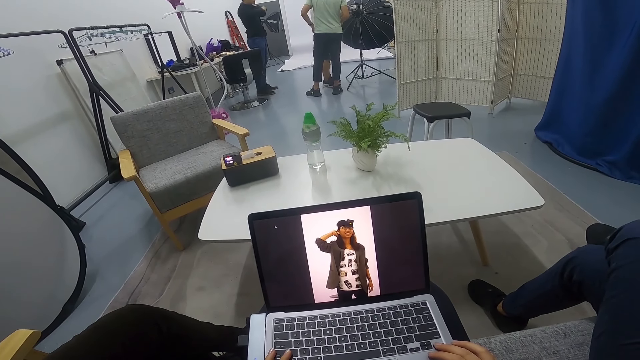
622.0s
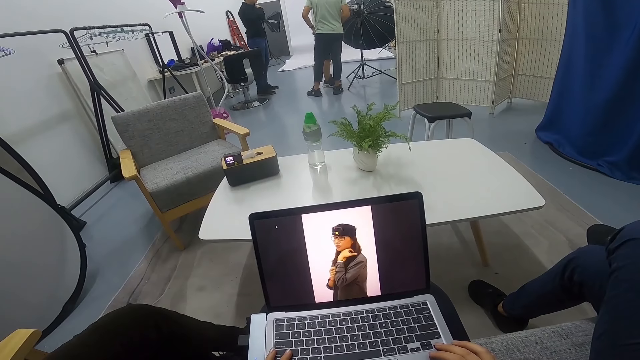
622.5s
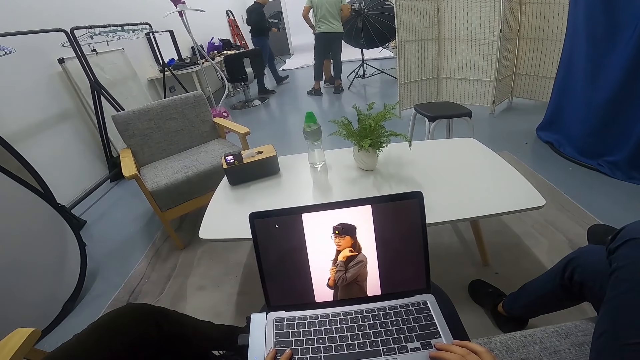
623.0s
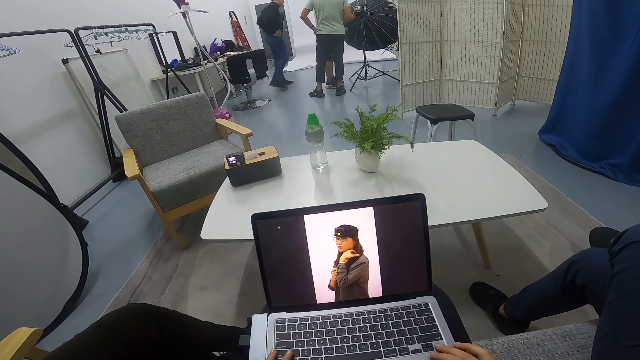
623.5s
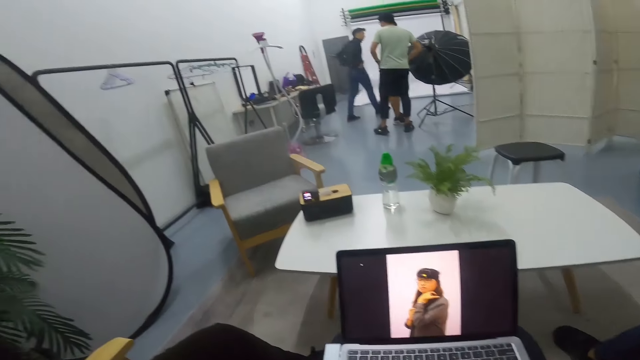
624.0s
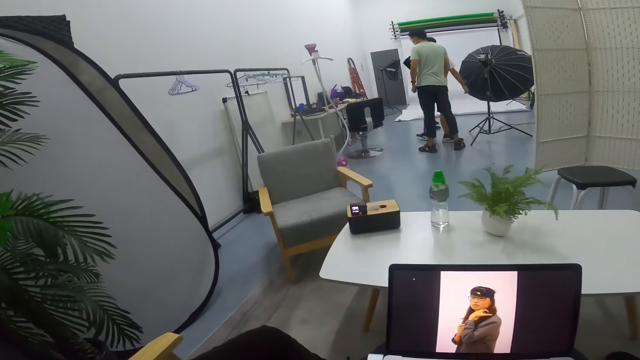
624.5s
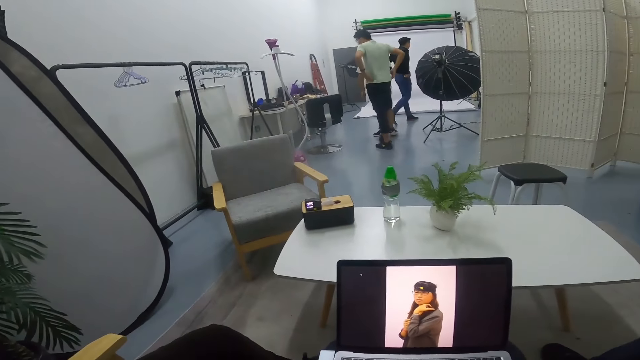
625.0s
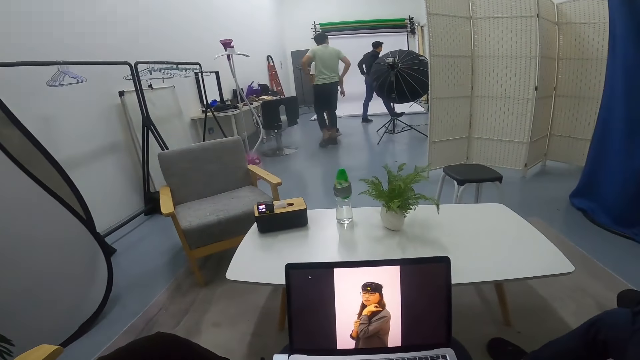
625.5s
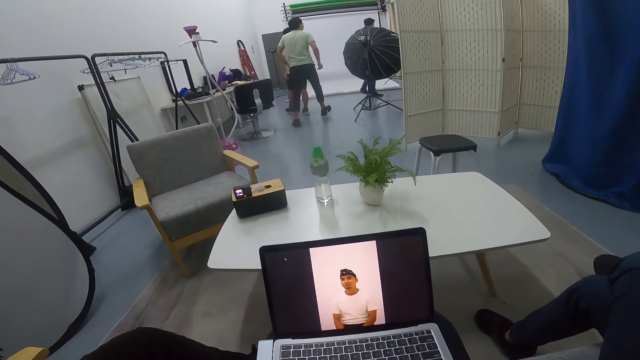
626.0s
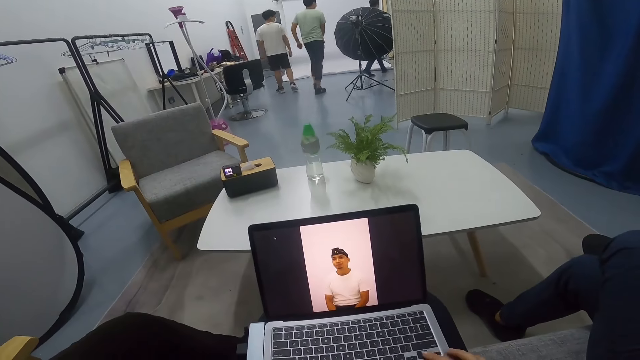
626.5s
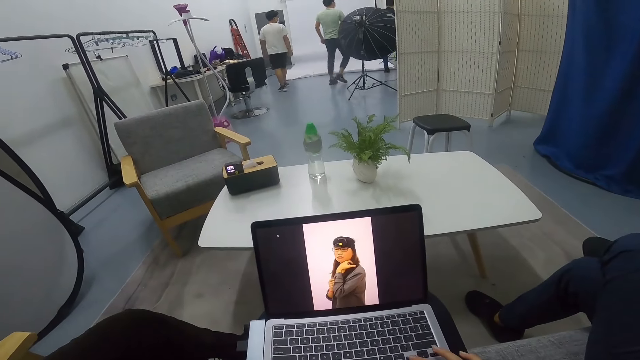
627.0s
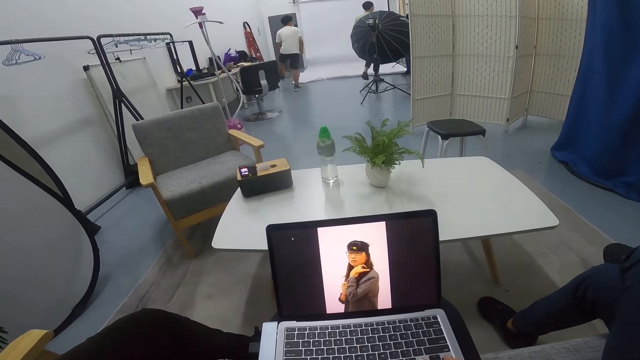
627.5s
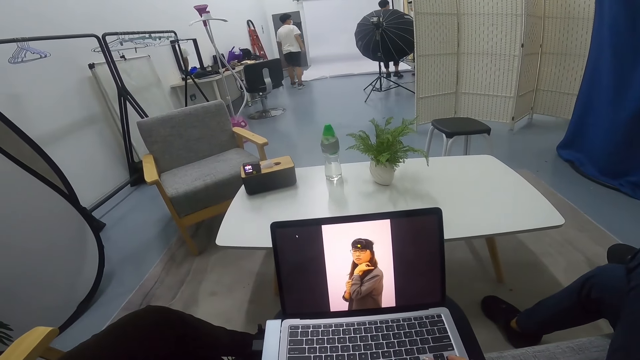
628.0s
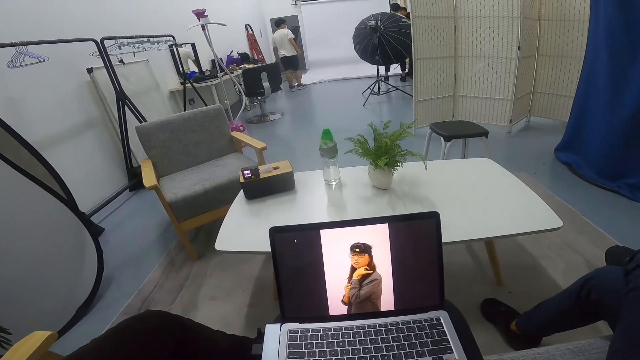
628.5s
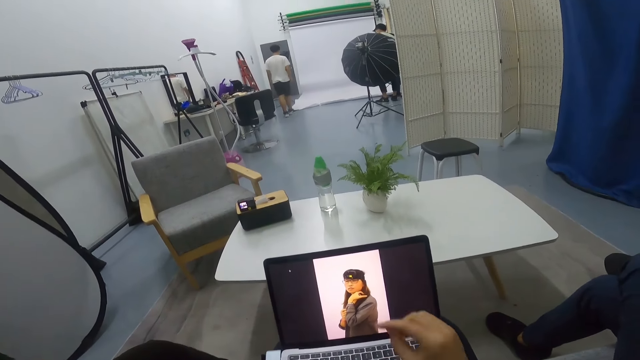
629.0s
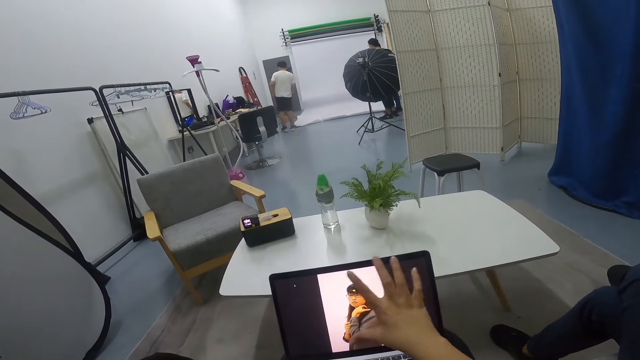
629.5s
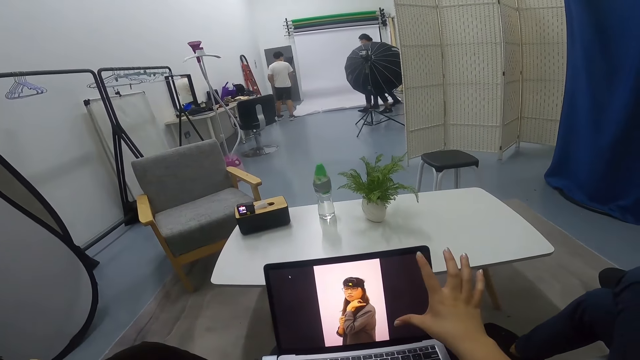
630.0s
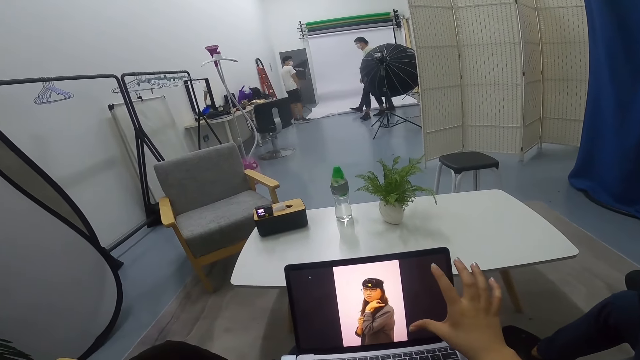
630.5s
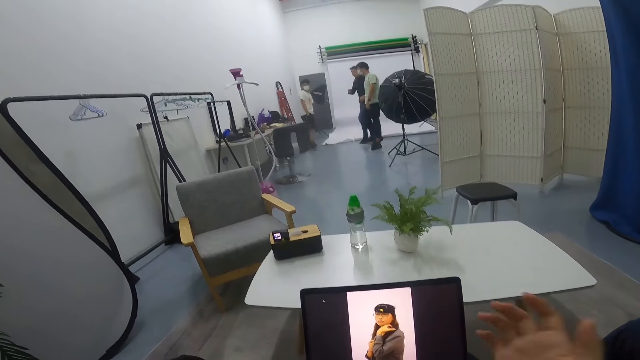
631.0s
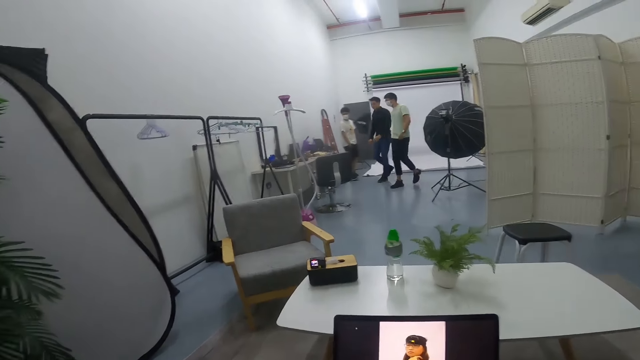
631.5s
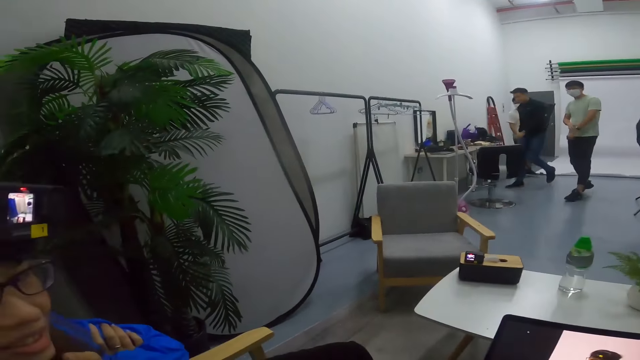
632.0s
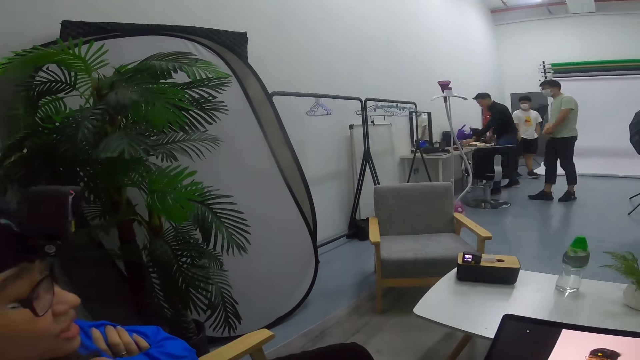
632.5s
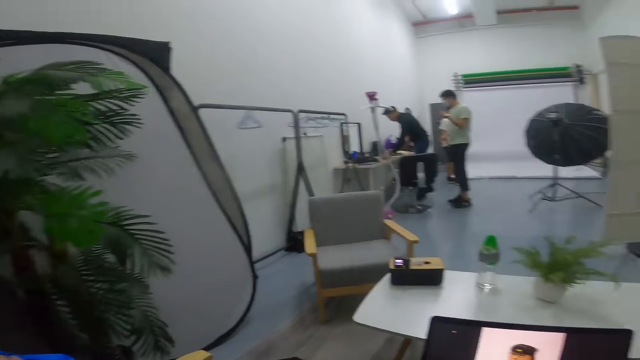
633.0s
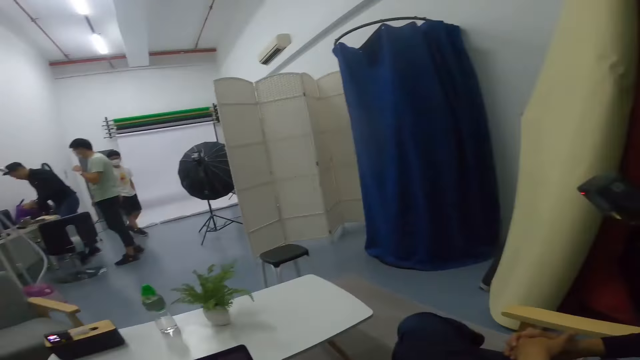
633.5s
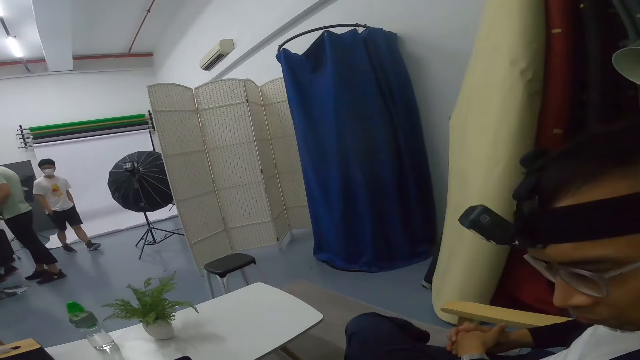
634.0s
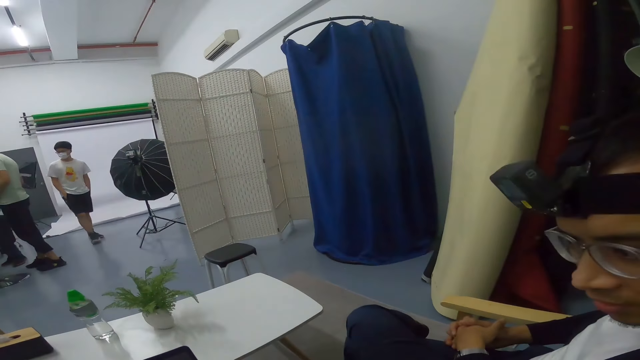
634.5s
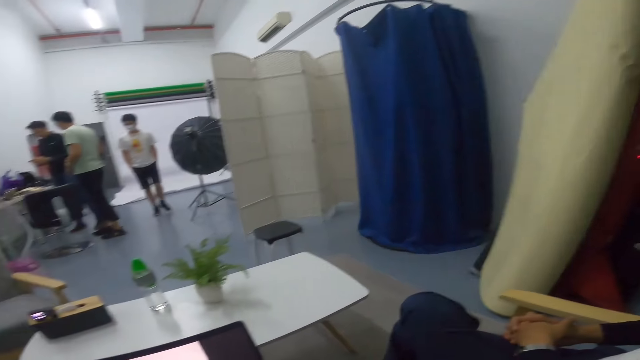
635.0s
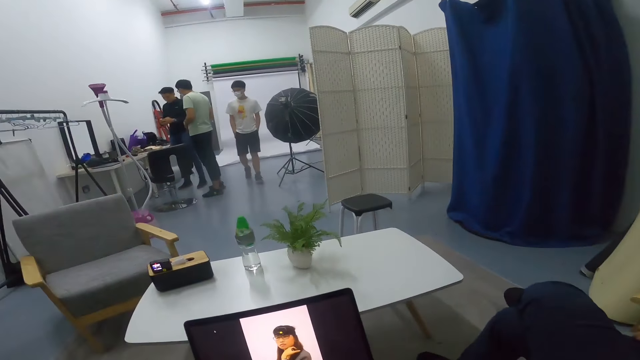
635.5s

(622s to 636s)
A man walks around the far end of the room with another man and a third man. A man and another man walk around. The camera wearer uses a laptop. They converse with a man and a lady. They touch the laptop. A man and another man walk around. The camera wearer converses with a man. The lady stares at the camera wearer. The first man picks up something on the desk. A man walks closer to two other men. A man converses with the camera wearer.

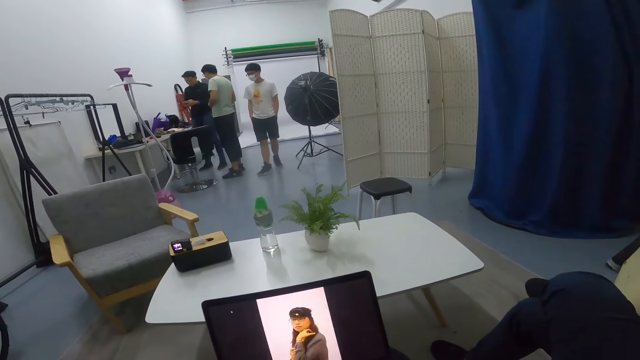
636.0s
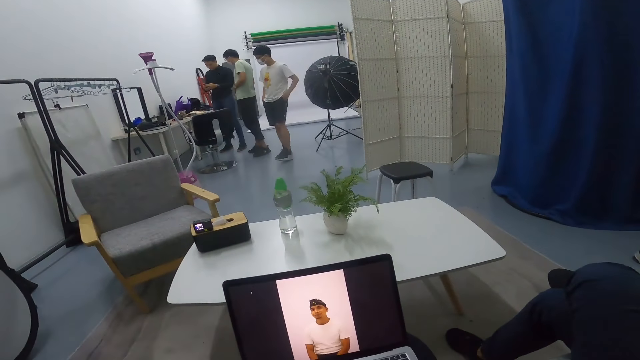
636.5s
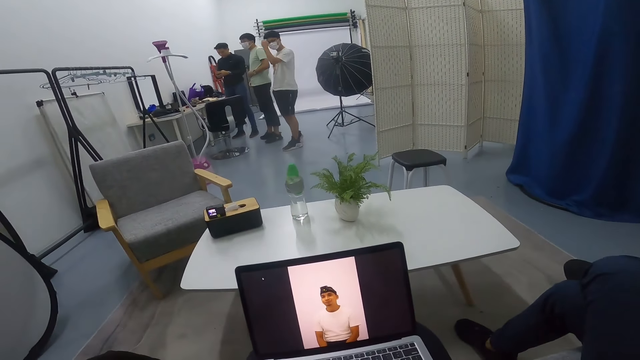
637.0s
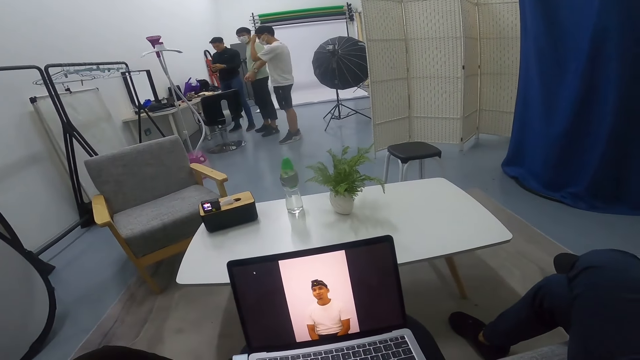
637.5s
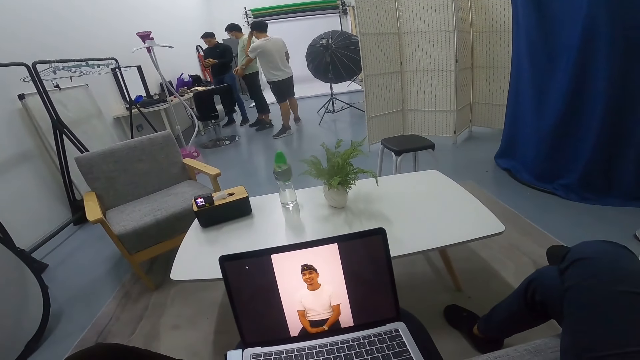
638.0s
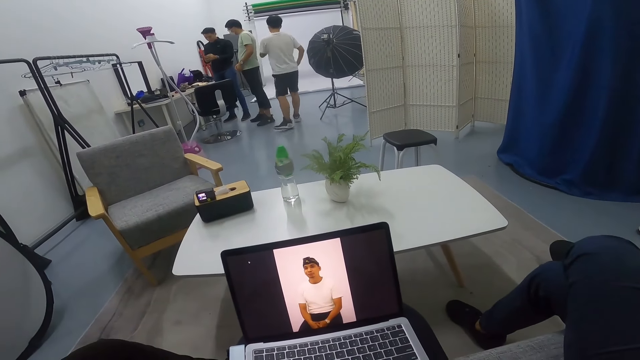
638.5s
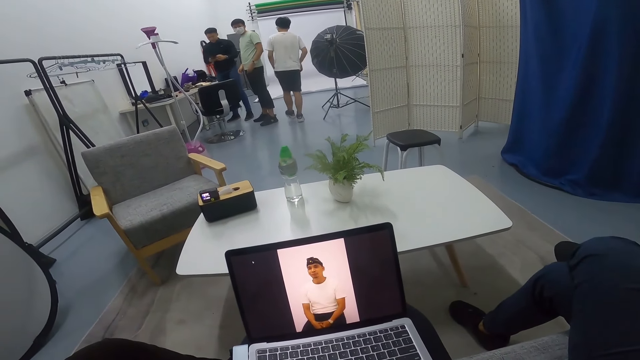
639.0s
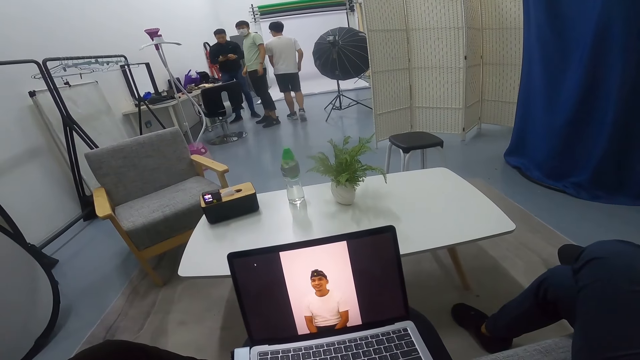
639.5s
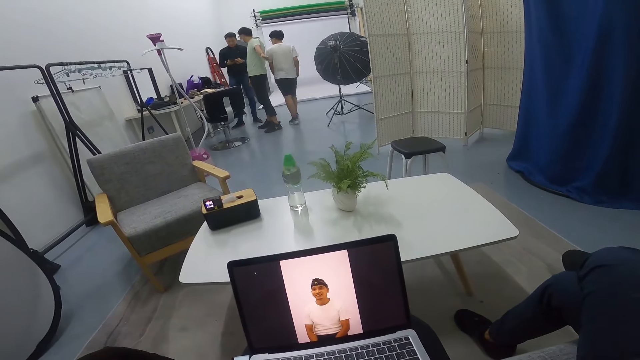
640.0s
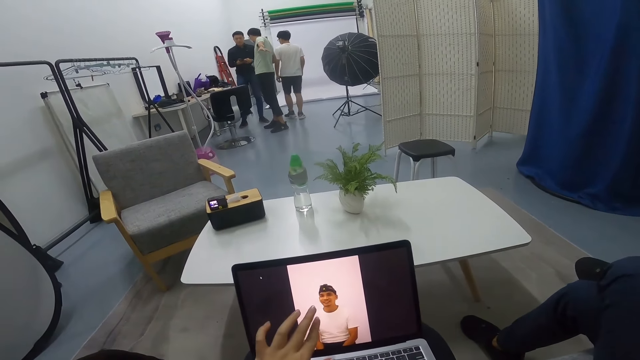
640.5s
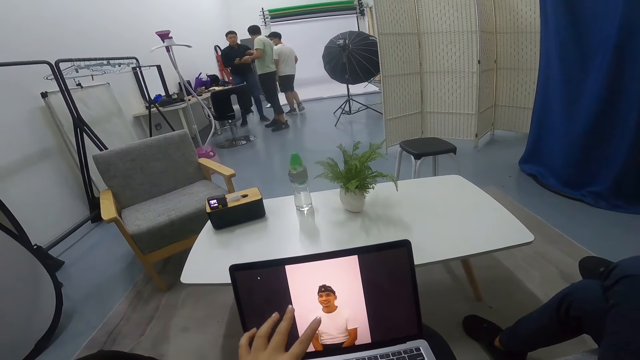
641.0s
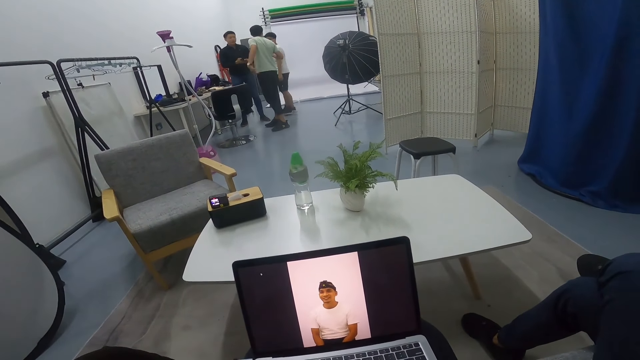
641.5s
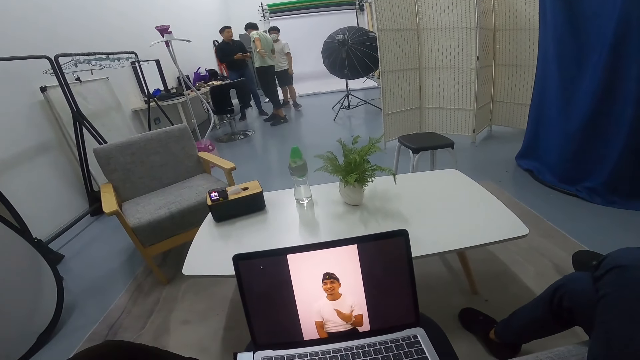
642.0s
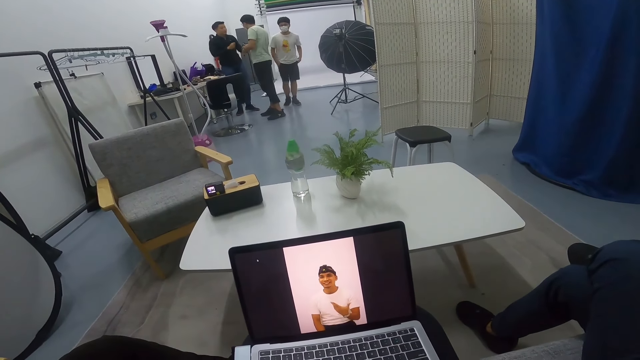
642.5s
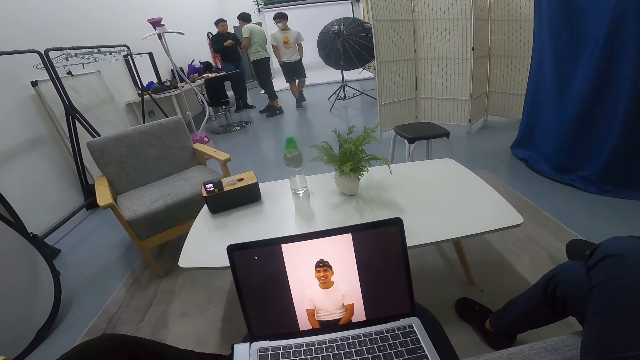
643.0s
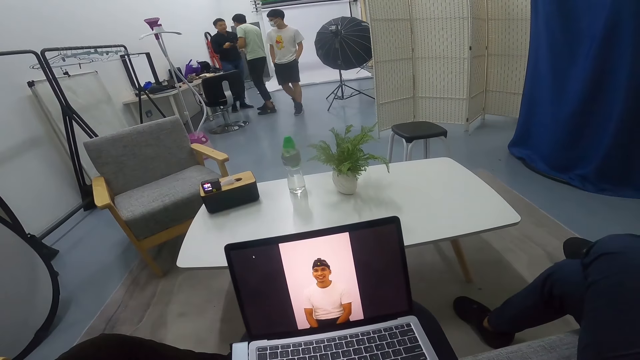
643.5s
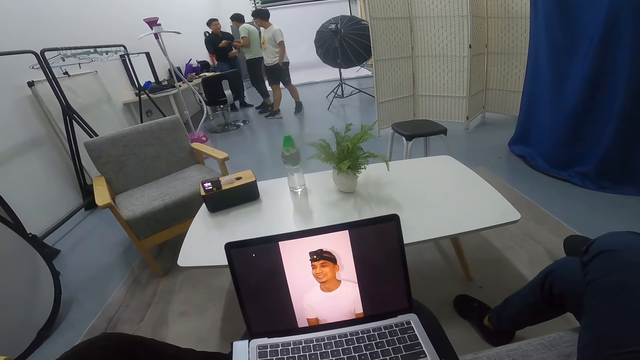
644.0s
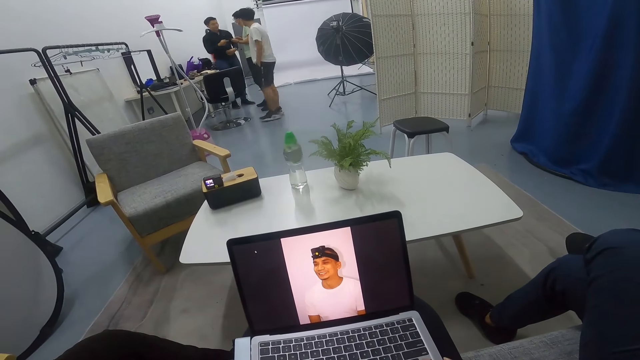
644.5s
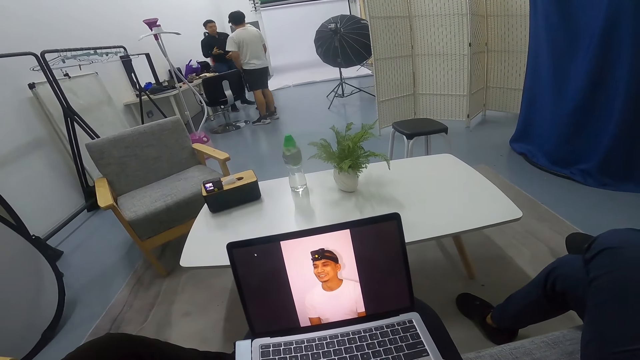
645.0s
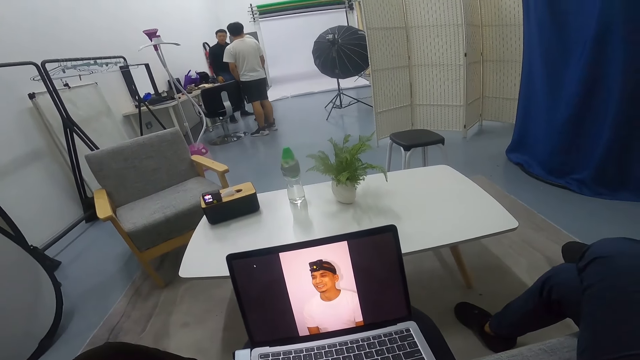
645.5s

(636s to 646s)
The camera wearer uses a laptop. A man walks around. A man uses something. A man walks behind two other men. A man touches his head and walks around. A man converses with two other men. A man lifts his hand. The camera wearer uses a laptop. A man converses with another man.
